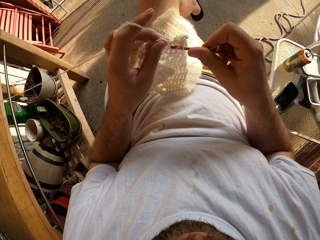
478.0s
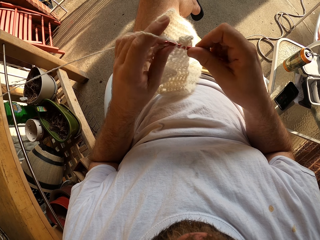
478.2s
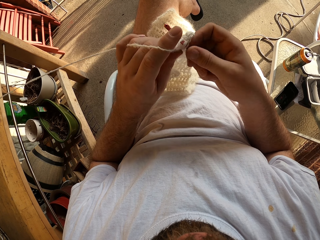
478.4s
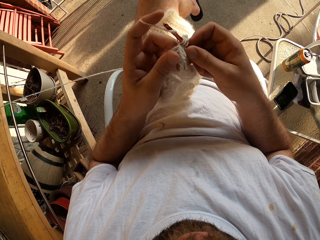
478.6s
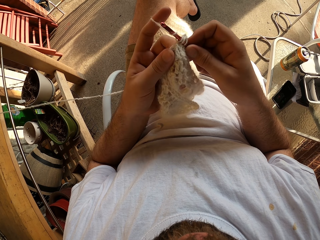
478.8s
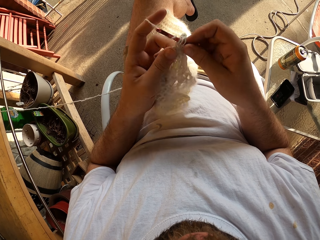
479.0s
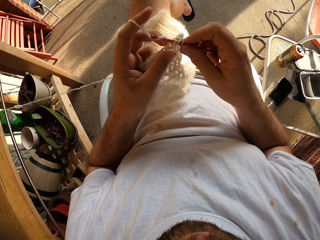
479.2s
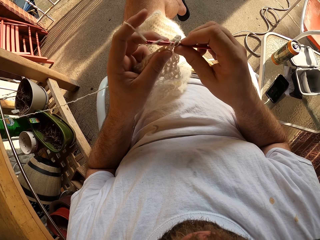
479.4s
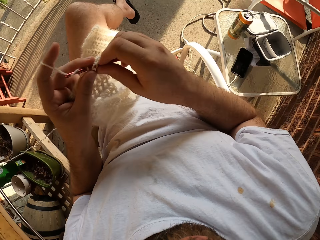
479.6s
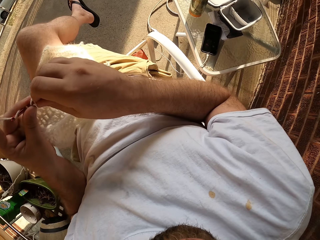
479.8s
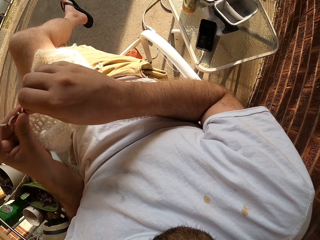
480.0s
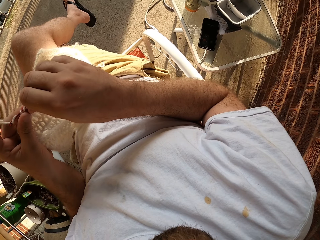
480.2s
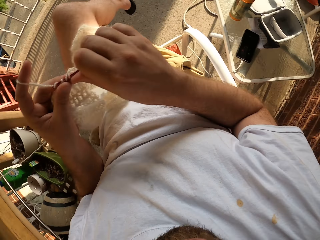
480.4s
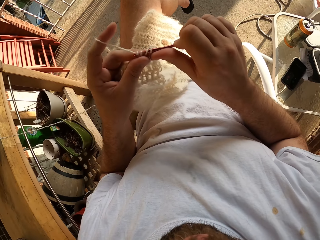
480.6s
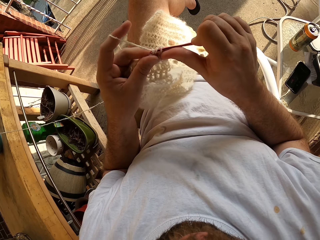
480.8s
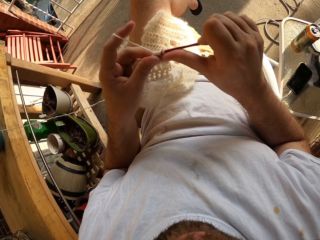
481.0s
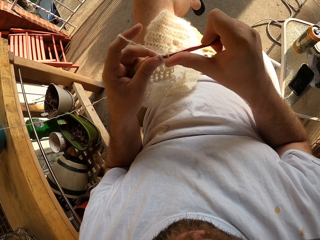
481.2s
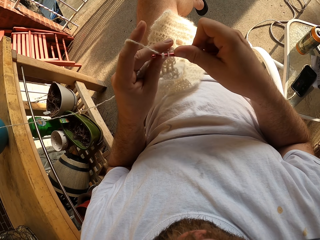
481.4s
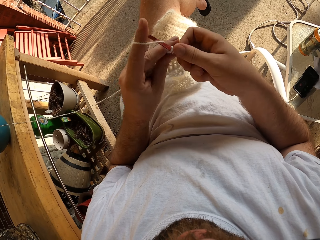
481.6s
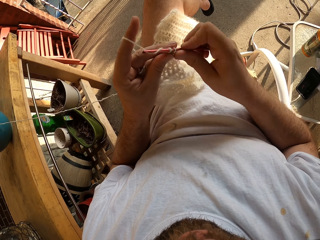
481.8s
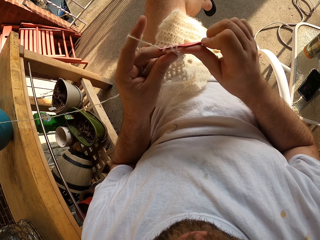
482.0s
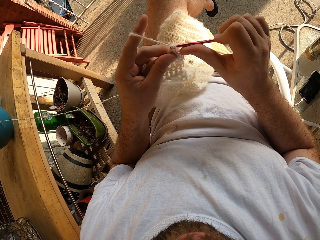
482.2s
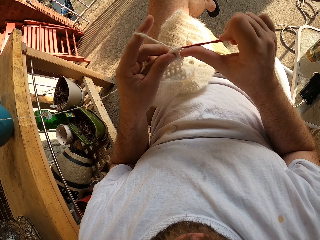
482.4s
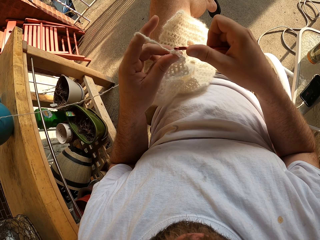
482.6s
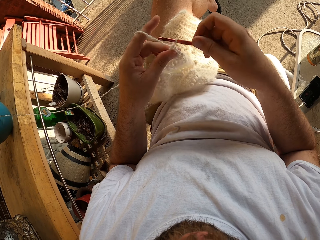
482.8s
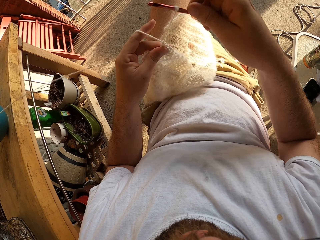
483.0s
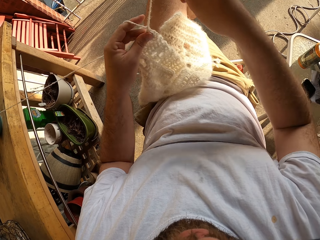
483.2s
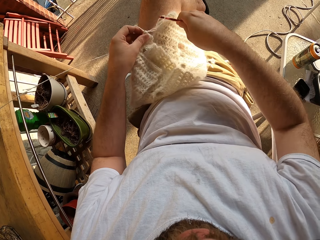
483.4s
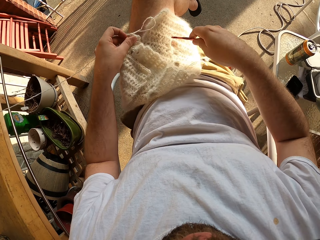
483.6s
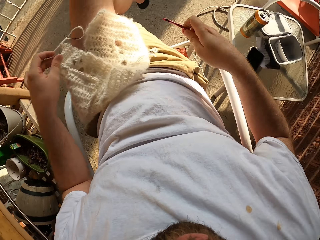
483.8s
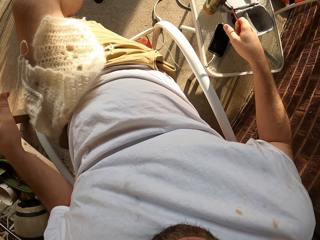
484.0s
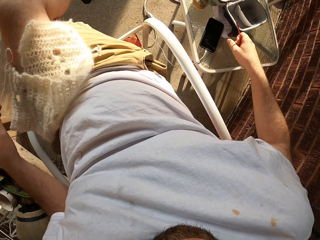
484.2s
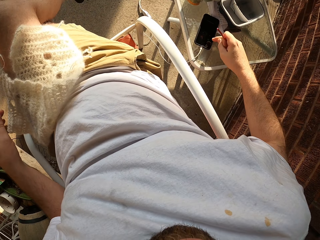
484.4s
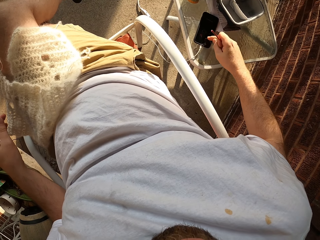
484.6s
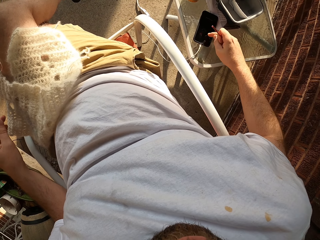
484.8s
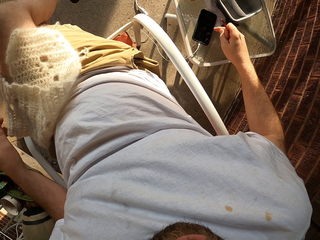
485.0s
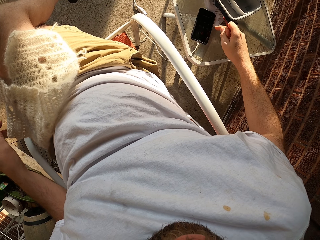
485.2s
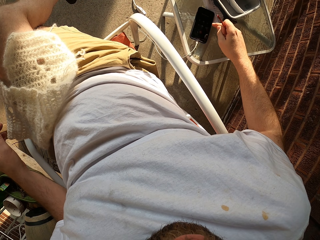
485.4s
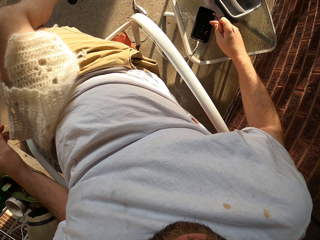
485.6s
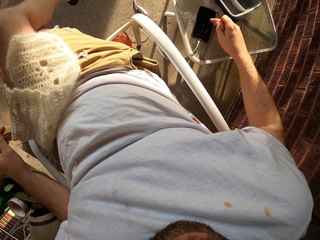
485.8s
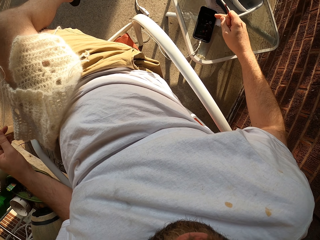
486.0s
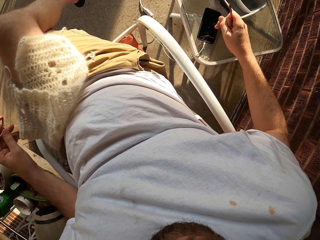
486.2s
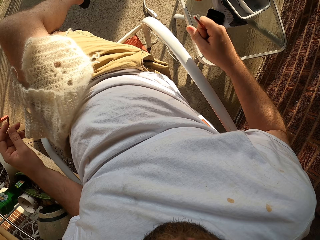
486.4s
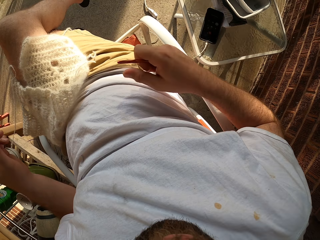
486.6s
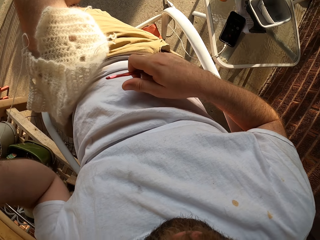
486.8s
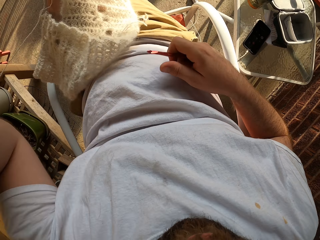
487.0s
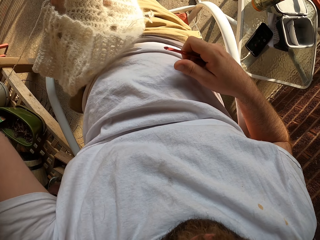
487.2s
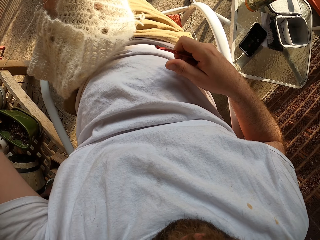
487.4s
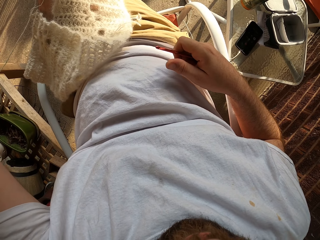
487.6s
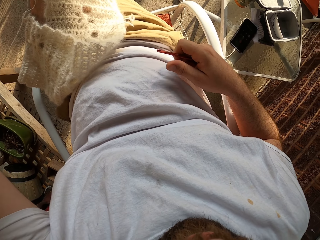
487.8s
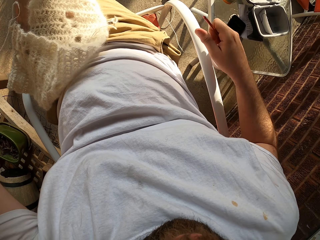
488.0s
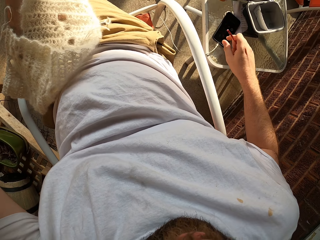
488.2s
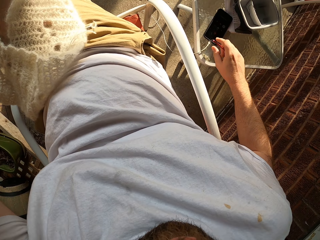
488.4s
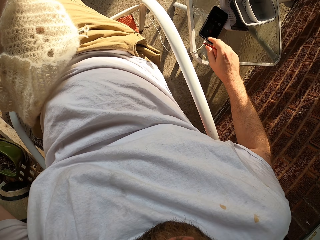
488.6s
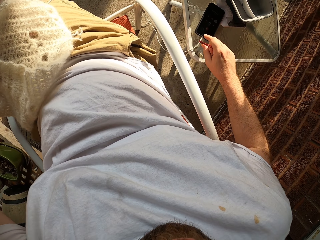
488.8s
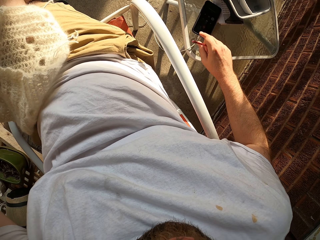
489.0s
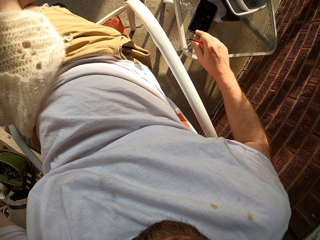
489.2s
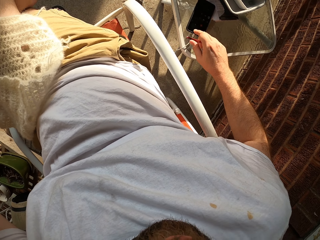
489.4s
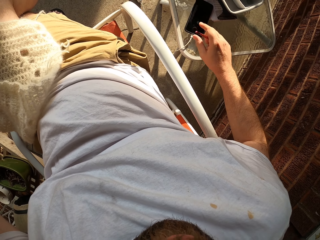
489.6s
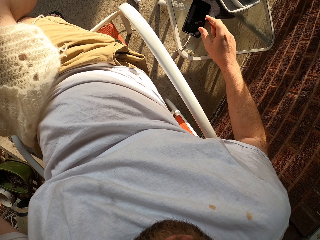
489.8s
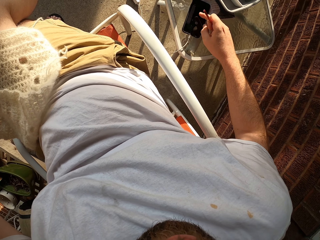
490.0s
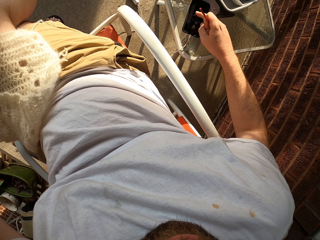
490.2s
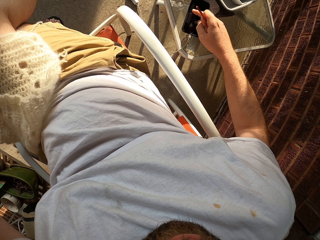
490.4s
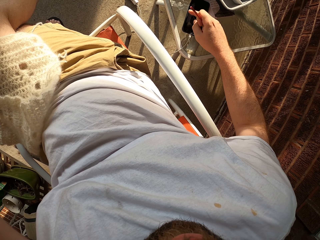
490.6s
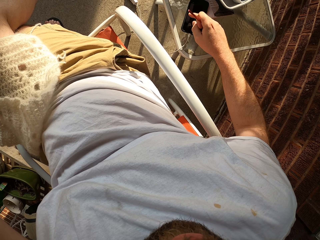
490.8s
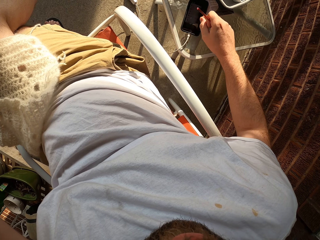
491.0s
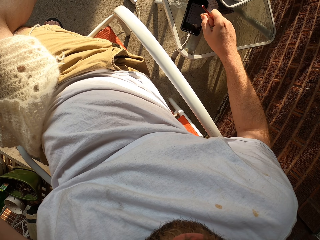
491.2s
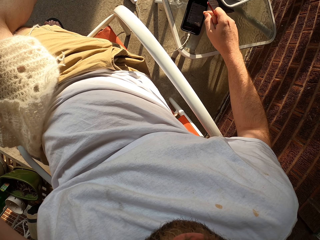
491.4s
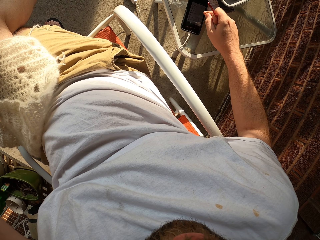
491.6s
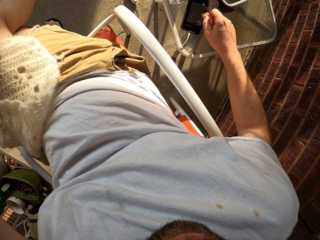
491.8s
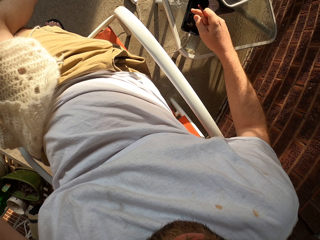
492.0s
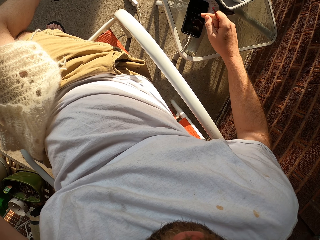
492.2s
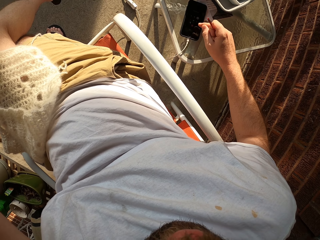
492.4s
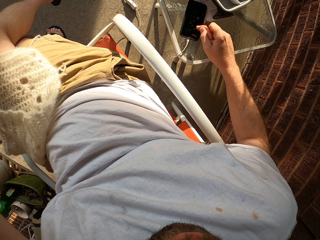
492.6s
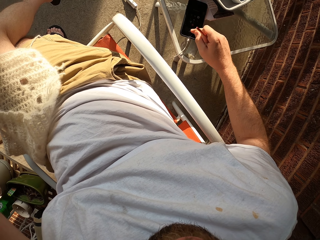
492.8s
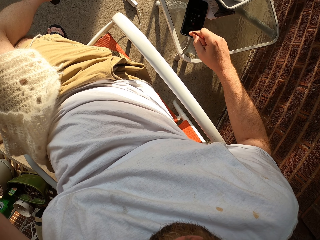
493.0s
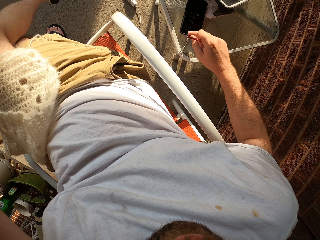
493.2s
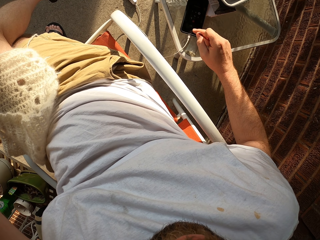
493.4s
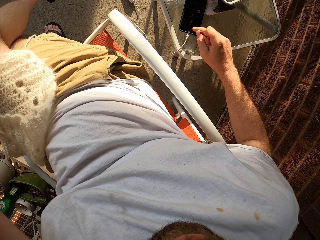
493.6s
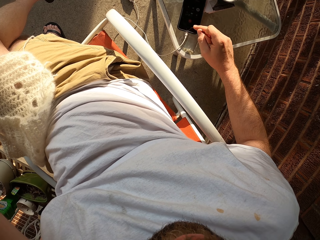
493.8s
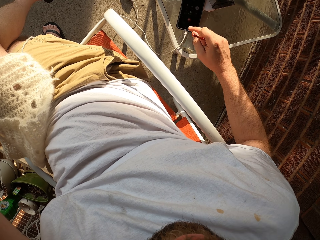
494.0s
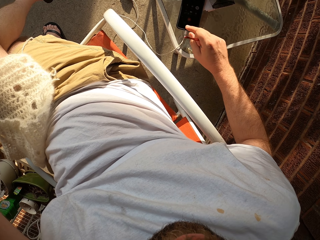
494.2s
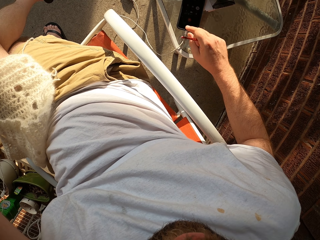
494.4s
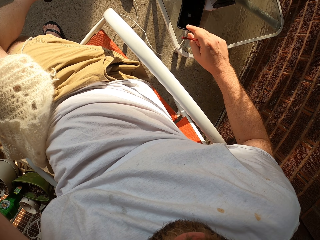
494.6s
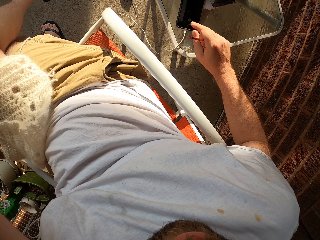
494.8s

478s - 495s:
The camera wearer stares at the table. She knits the fabric. She lifts the crochet hook and removes the crochet hook from the fabric. She places the fabric on the lap. She presses a phone on the table with her right middle finger. She raises her left hand. She adjusts the camera. She operates the phone.
